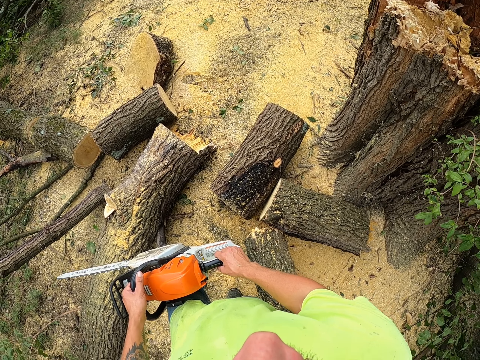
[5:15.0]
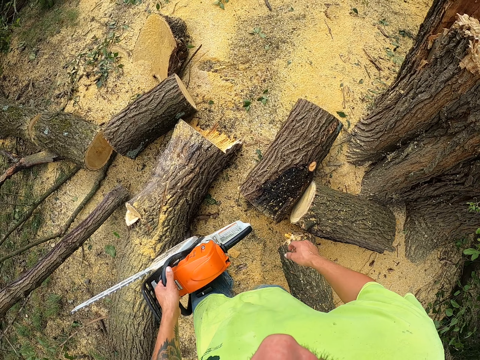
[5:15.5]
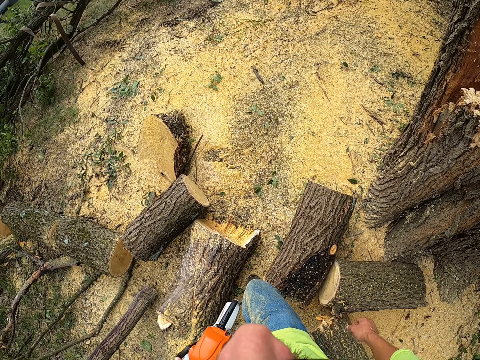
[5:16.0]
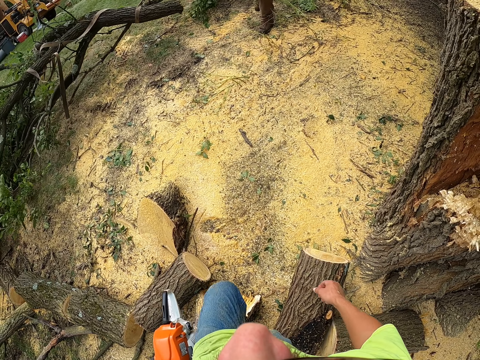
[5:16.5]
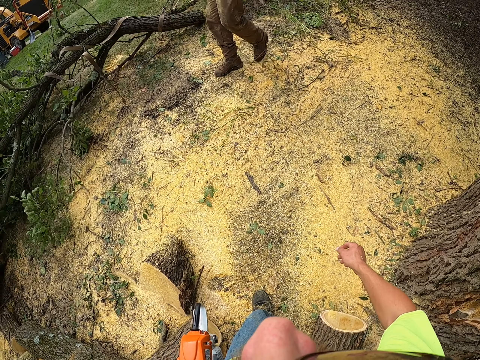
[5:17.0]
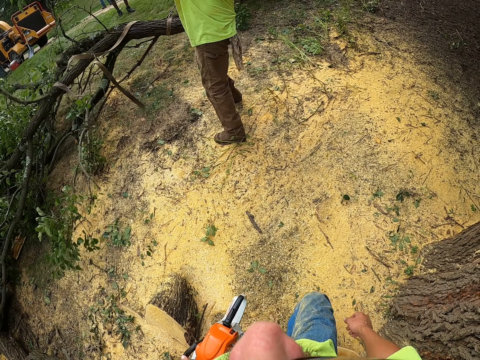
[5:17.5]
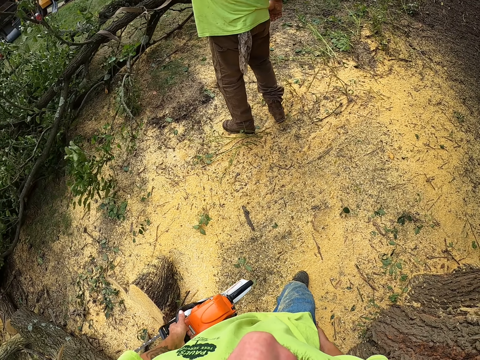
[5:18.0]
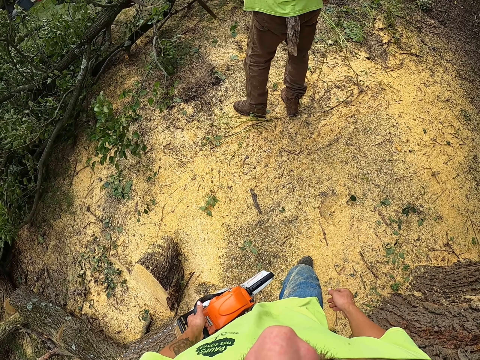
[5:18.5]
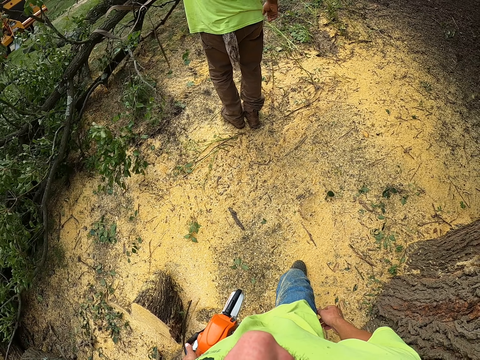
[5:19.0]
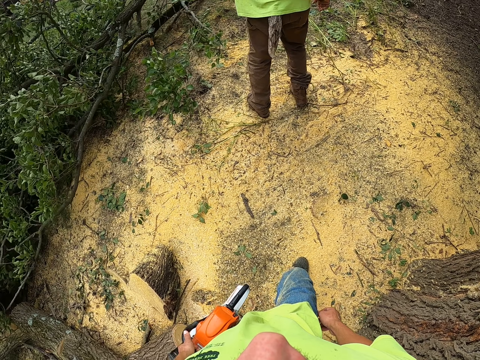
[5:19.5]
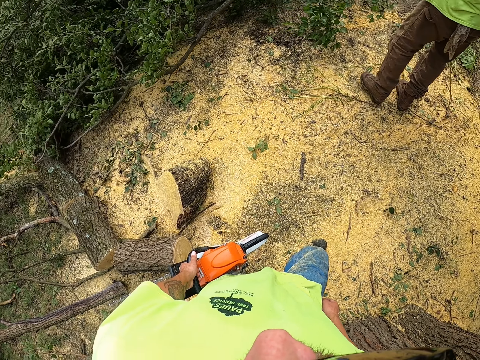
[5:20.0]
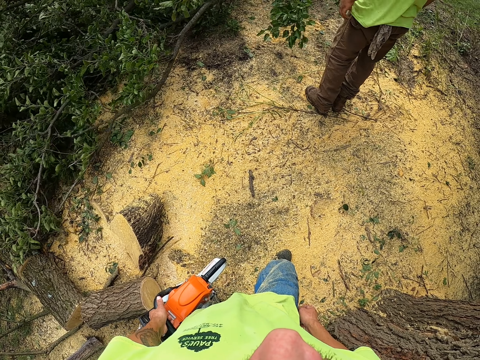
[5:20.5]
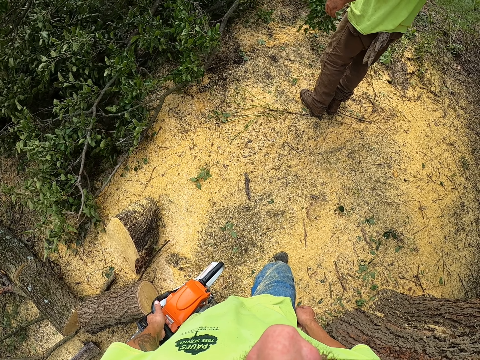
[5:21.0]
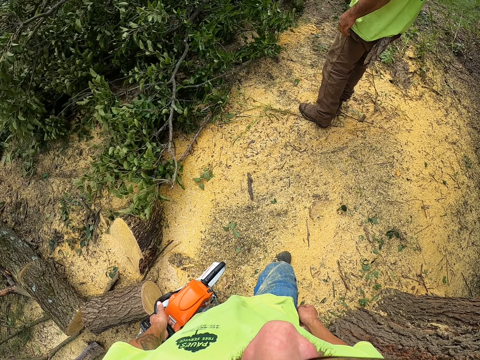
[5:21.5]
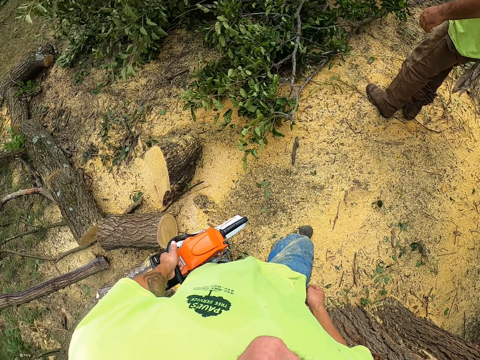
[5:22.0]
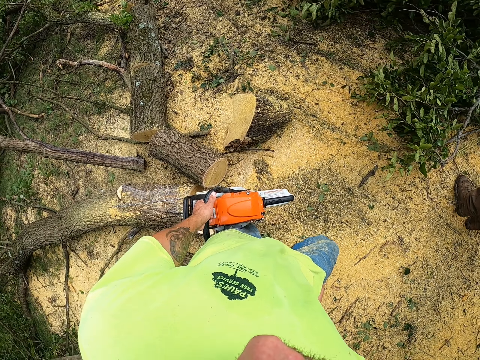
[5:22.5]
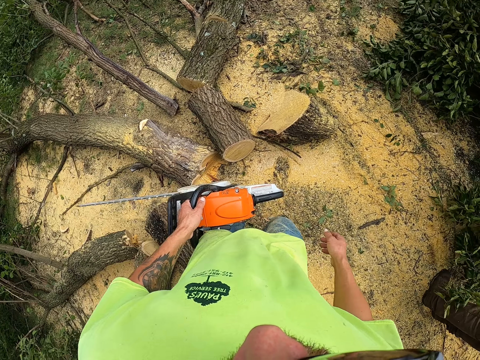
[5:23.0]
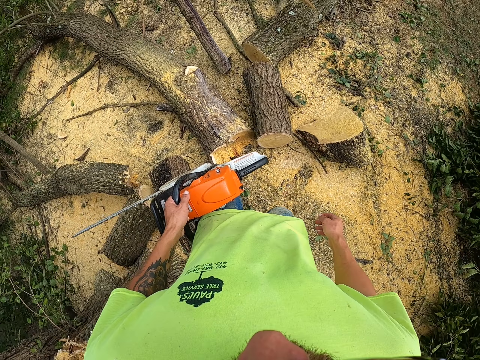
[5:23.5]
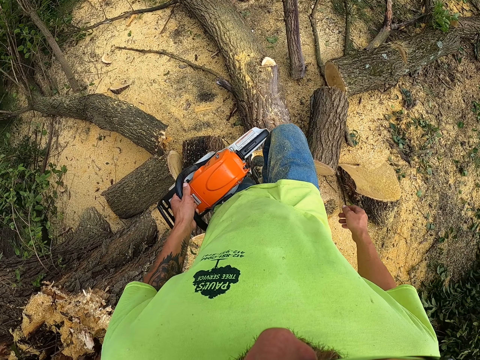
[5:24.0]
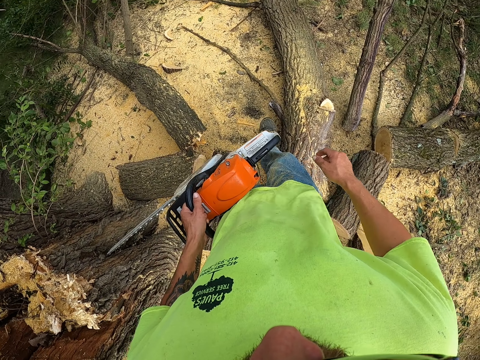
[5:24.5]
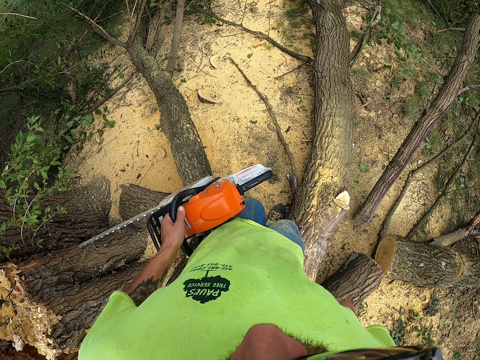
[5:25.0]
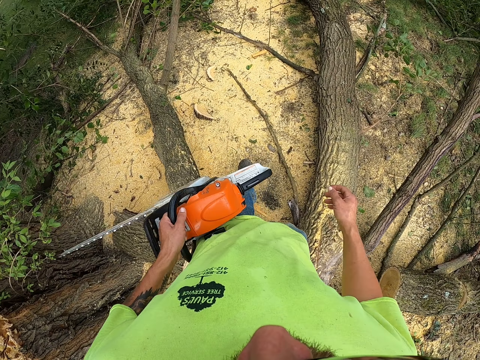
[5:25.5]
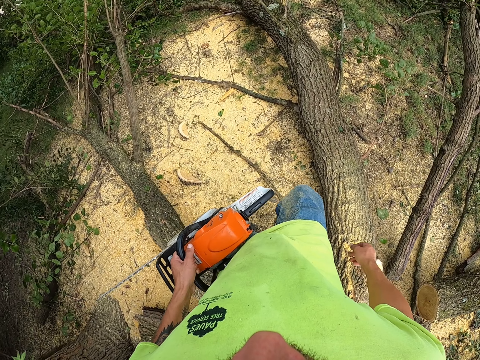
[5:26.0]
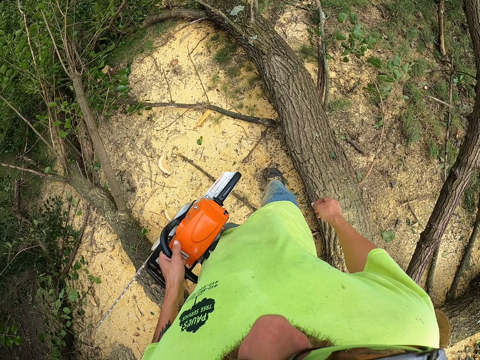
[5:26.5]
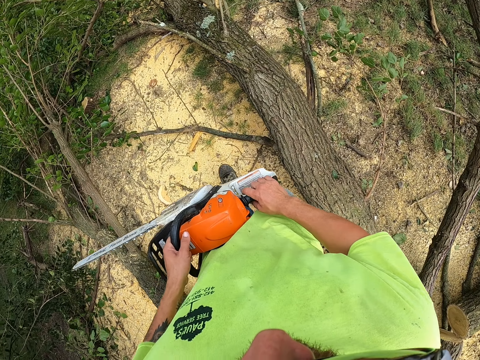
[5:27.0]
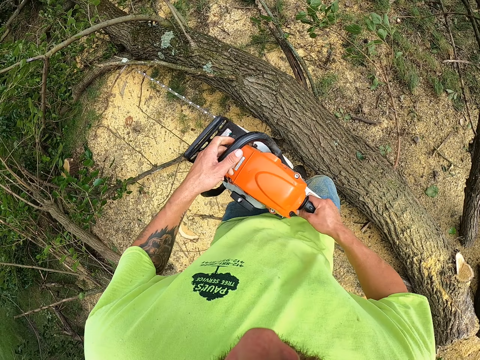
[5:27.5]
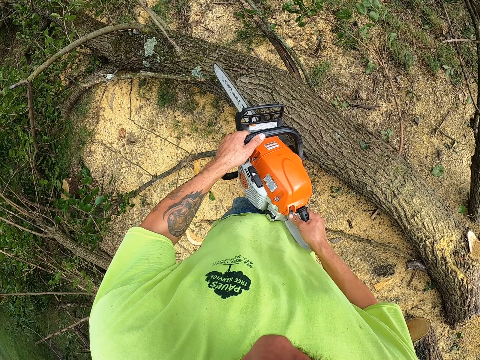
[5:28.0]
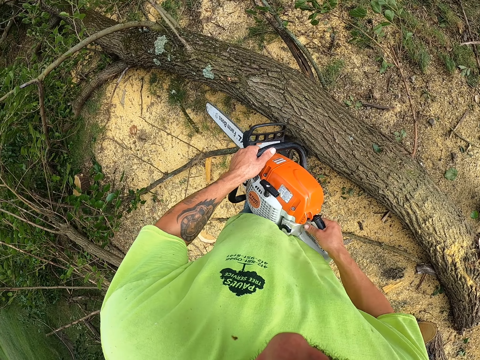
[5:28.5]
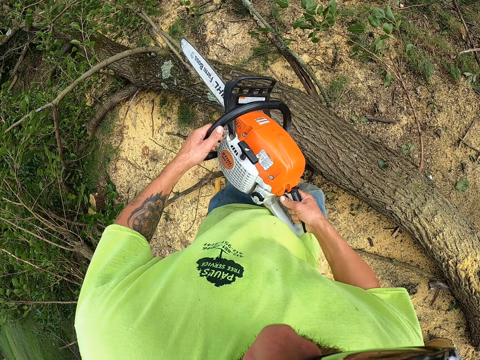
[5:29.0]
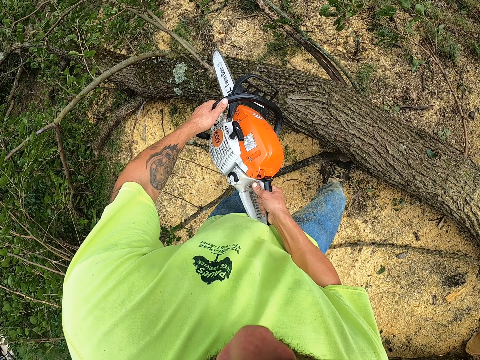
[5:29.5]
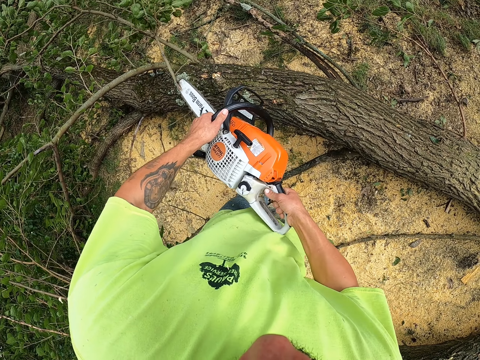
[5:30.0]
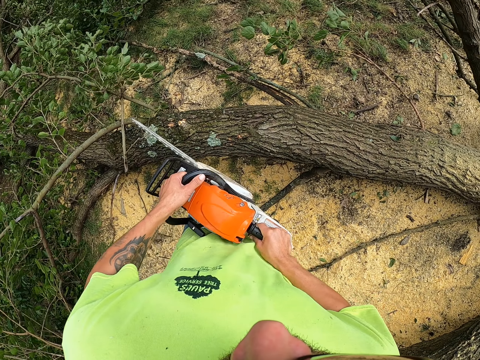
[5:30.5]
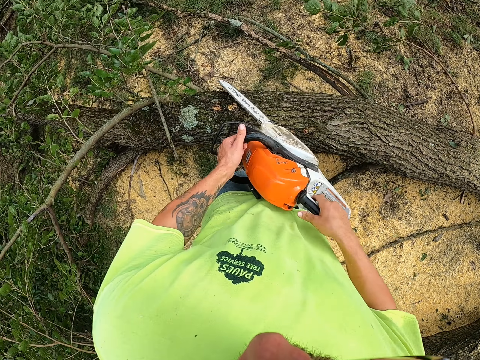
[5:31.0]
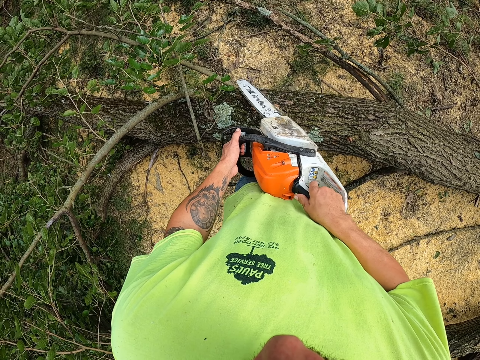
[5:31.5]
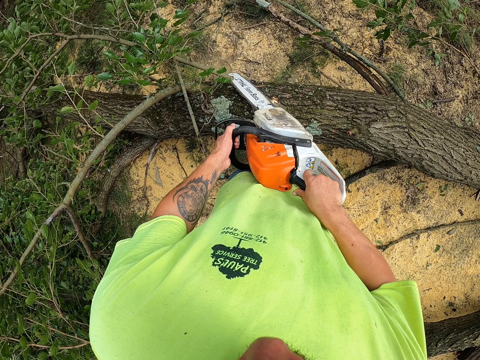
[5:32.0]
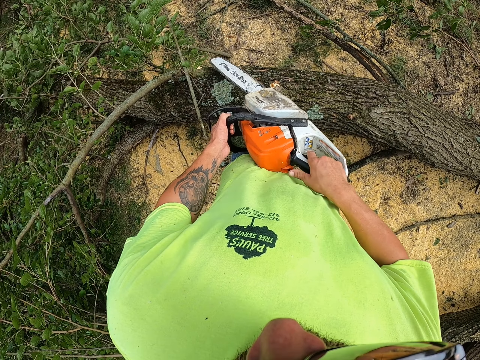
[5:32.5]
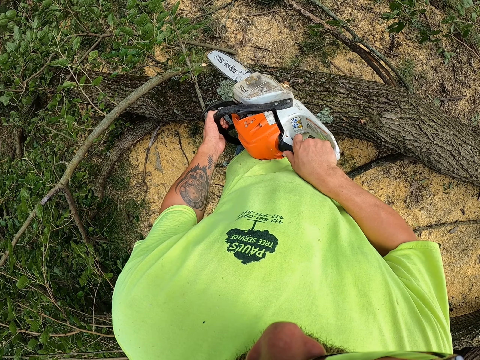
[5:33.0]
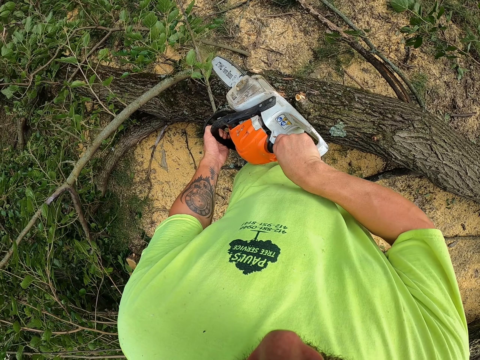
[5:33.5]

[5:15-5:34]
The camera wearer walks. A man carries a tree branch from the floor with both hands. The camera wearer cuts a tree branch from the log of wood with the chainsaw in both hands. They cut the log of wood with the chainsaw in both hands.

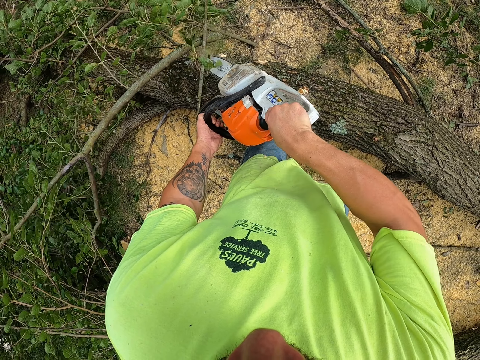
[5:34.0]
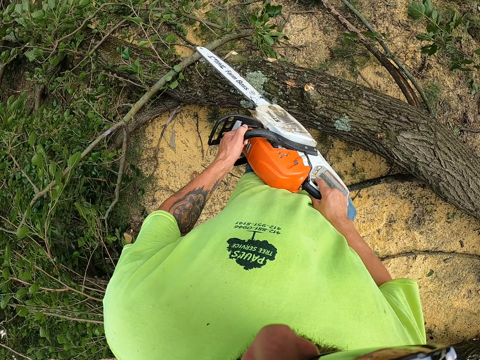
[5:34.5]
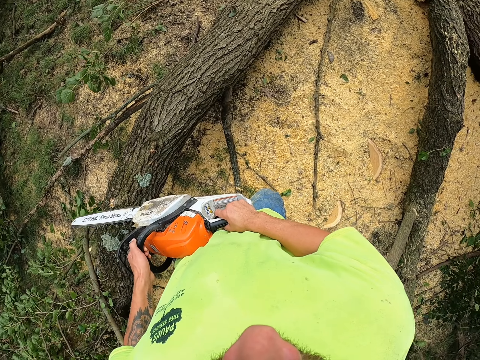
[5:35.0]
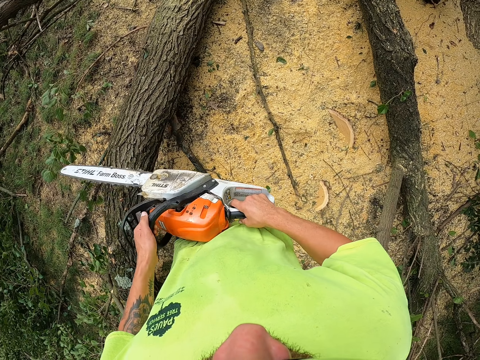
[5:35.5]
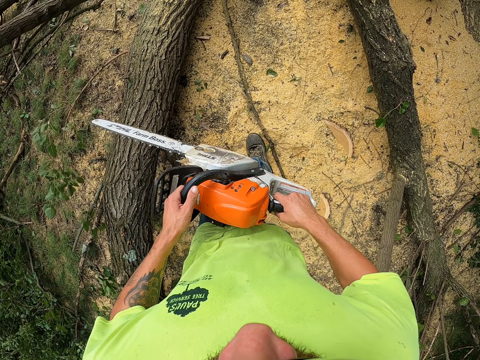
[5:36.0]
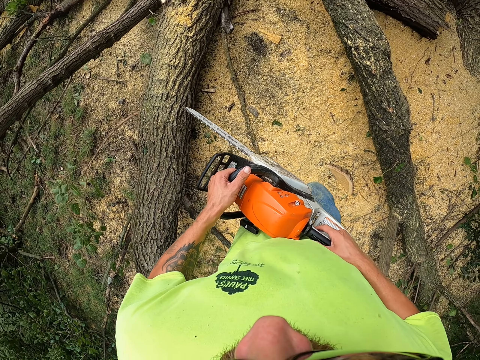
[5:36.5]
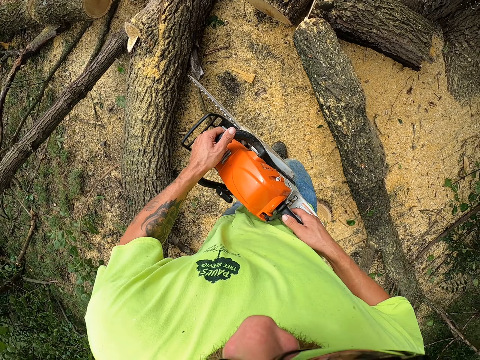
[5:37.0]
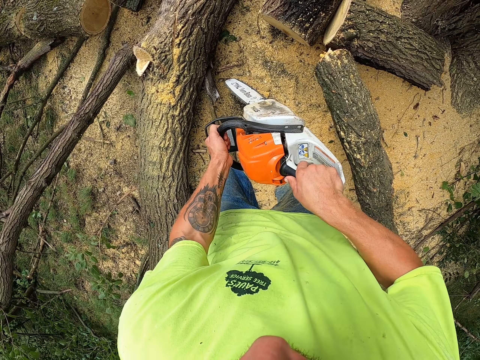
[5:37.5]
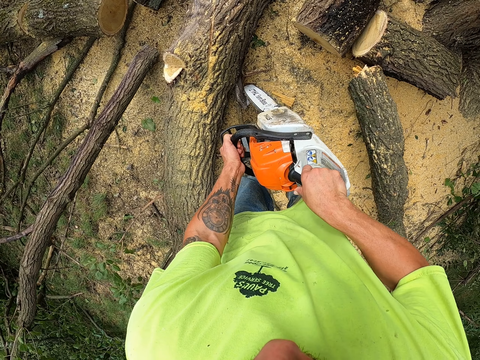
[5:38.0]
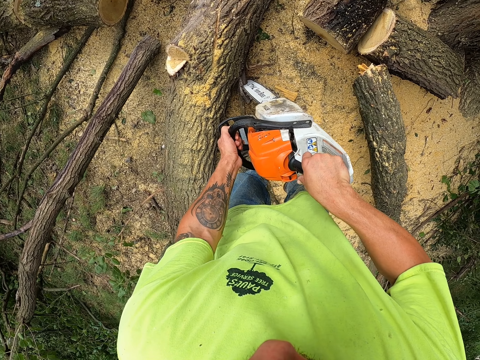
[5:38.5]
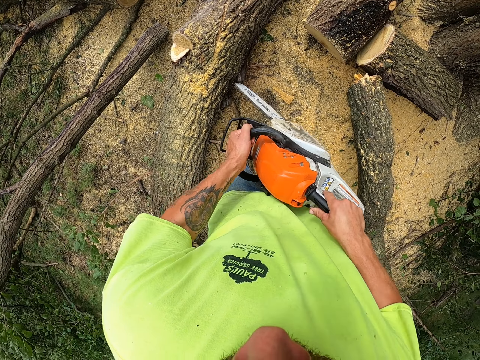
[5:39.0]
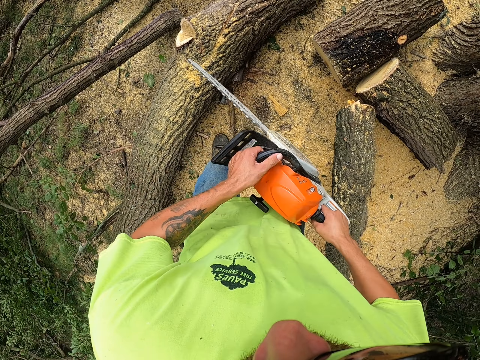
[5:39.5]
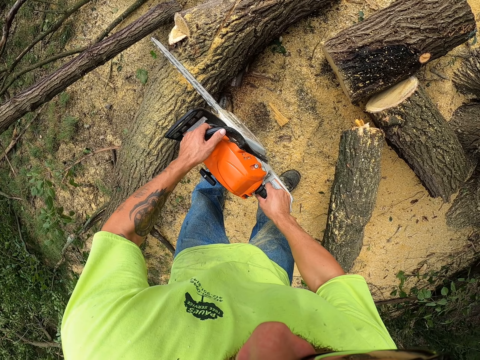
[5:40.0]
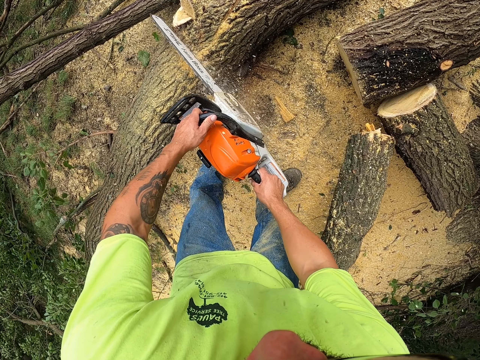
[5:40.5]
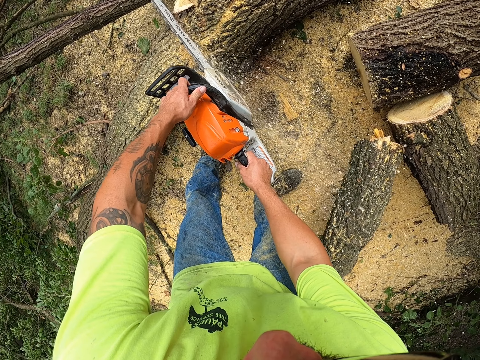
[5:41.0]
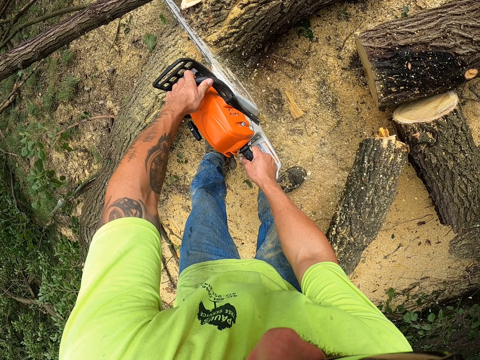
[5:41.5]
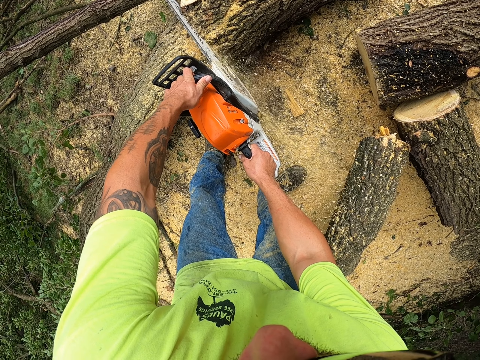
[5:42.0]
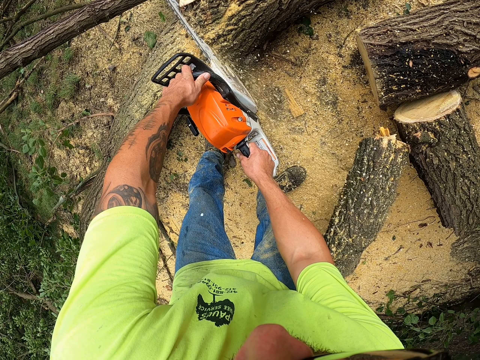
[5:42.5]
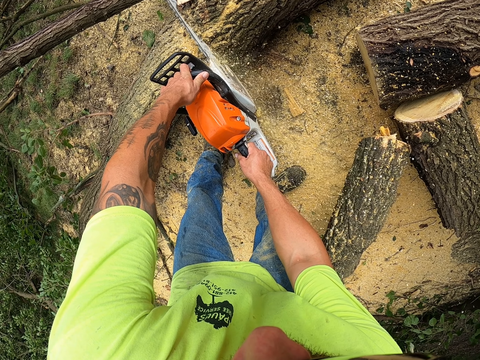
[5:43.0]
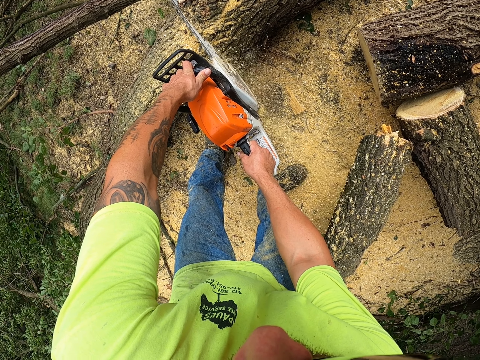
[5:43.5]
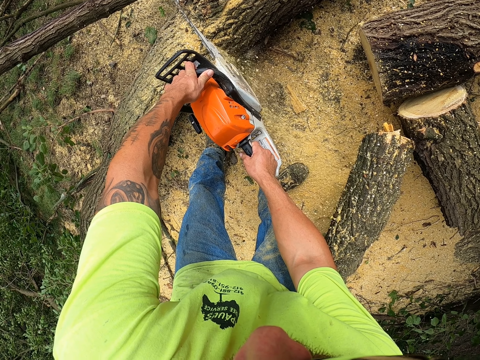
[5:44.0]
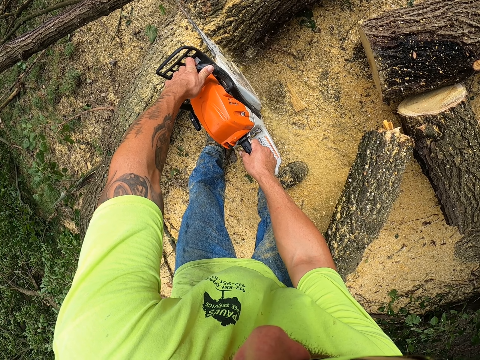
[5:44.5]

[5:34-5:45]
The camera wearer walks. They cut the log with the power saw.
